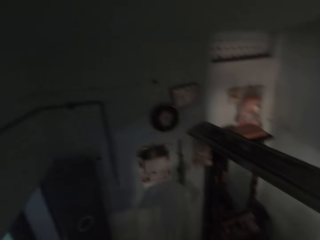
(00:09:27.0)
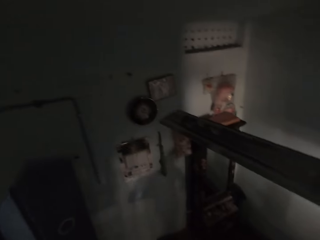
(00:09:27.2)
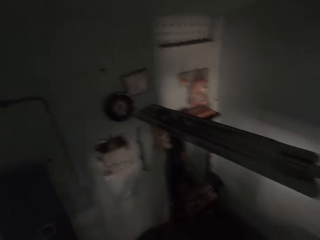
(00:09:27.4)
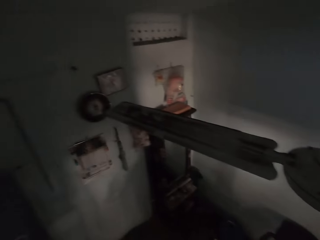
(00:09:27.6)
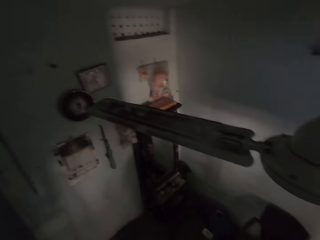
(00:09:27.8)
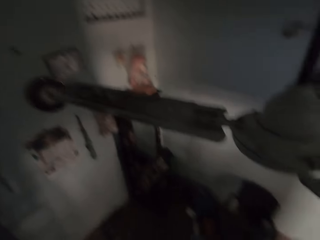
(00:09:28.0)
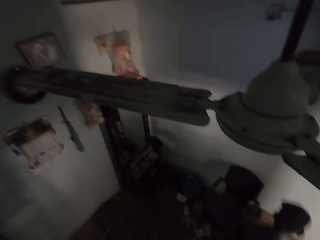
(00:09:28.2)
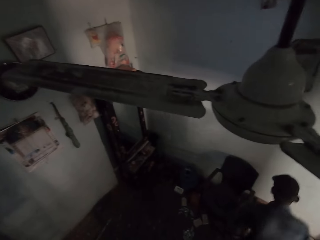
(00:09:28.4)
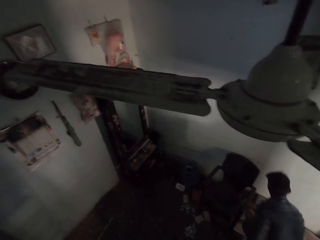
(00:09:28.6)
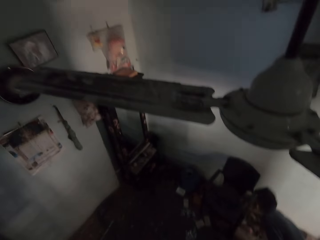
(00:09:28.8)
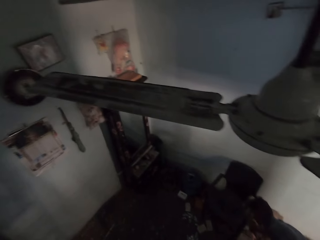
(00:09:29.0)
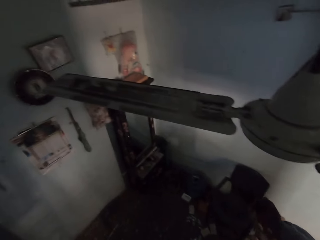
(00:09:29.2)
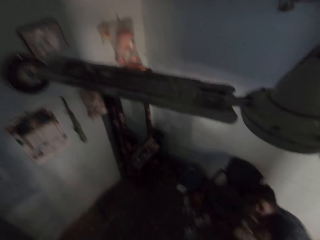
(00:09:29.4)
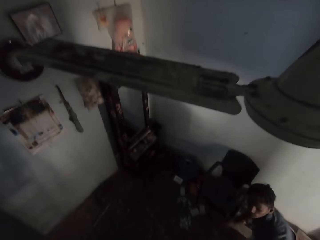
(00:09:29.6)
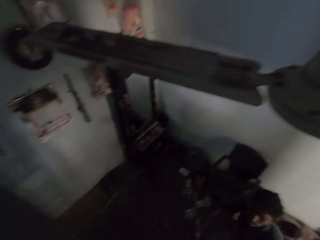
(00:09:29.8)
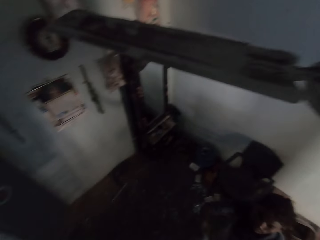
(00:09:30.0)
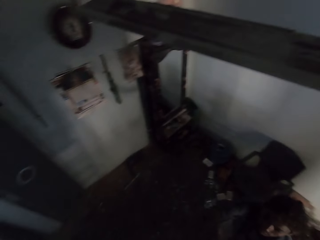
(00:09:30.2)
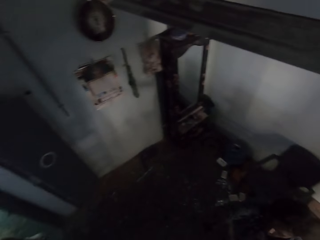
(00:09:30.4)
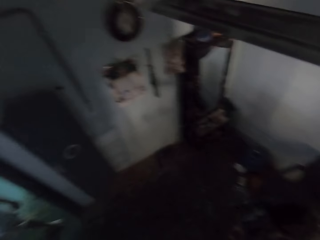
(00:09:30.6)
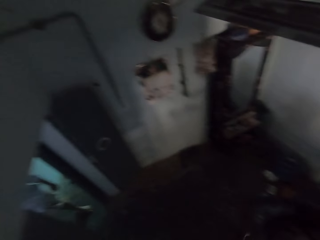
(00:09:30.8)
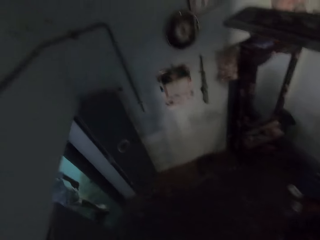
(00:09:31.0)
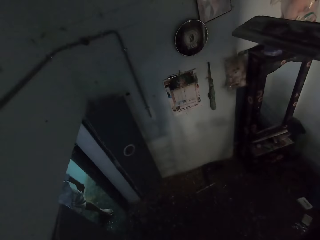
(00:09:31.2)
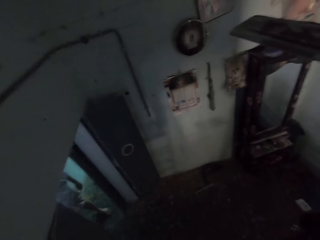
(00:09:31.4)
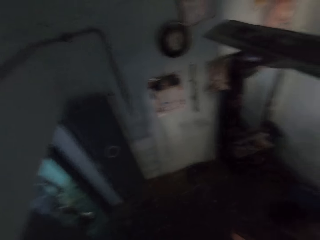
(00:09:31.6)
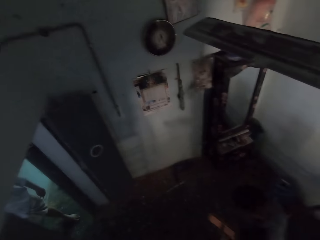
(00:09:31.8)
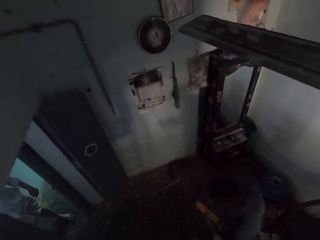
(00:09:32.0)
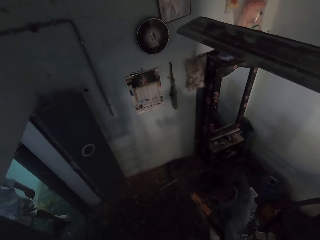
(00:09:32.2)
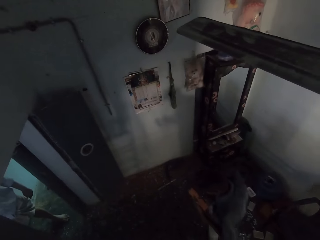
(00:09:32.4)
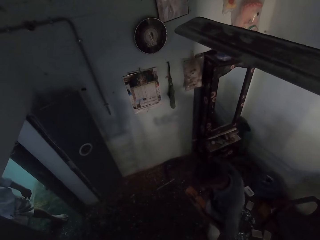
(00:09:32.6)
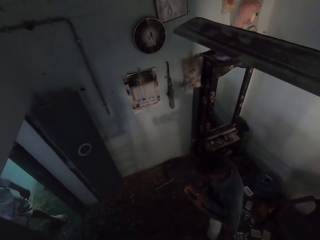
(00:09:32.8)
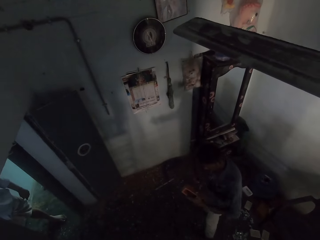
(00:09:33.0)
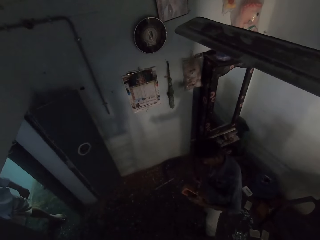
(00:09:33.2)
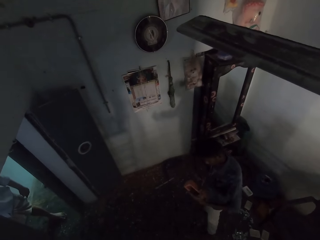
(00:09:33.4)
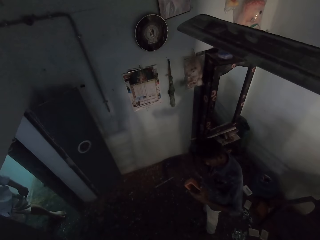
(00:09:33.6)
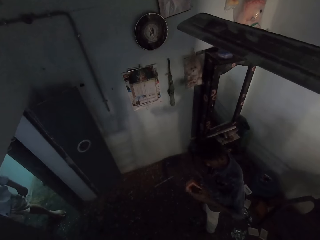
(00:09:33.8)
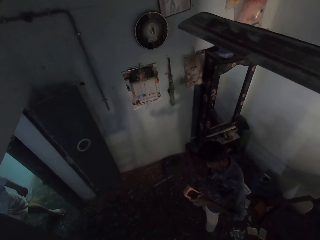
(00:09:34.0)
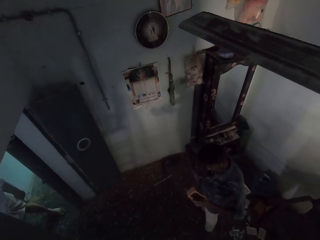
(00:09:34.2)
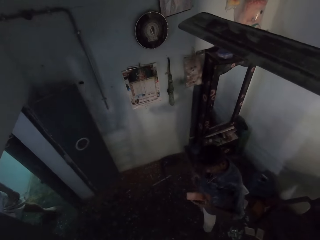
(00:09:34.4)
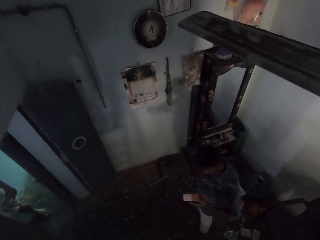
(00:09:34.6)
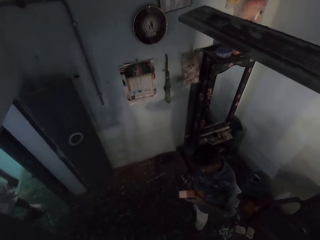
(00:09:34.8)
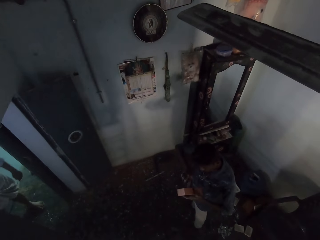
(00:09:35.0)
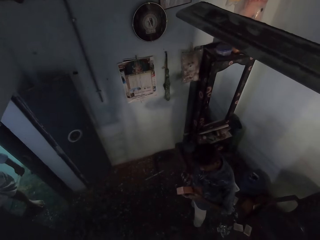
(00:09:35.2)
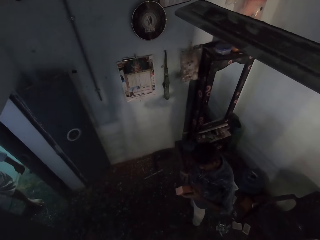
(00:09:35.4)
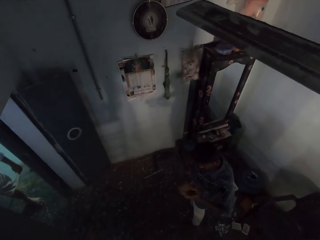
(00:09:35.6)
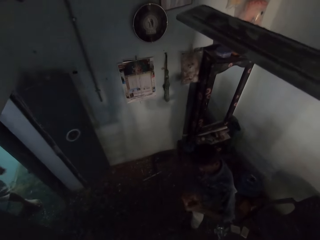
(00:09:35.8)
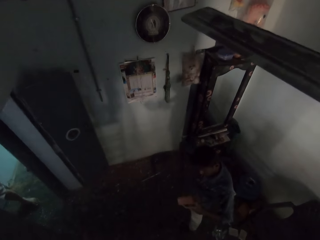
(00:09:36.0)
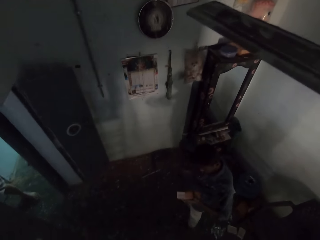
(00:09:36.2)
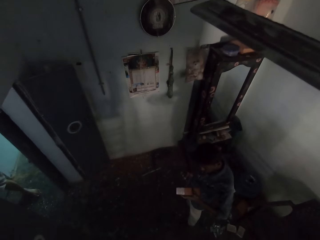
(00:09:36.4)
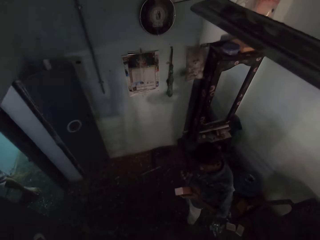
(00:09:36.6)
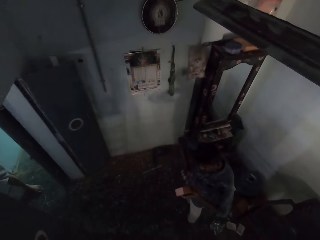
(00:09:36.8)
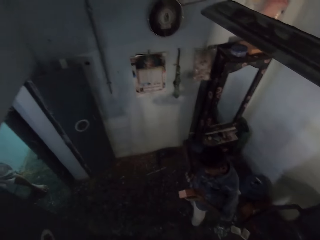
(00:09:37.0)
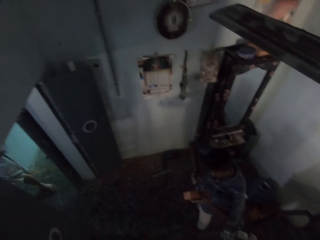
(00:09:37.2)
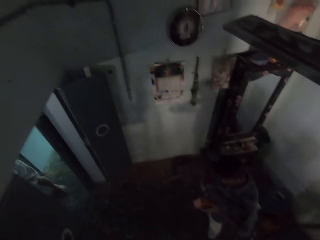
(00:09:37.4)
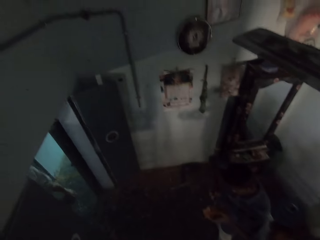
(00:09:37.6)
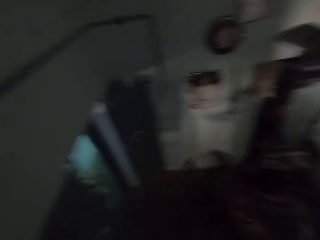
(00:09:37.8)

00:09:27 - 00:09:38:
The camera wearer collects the pair of pliers from a man with his right hand. The man passes the pair of pliers to the camera wearer with his right hand. The man examines the box in his left hand with the pair of pliers in his right.

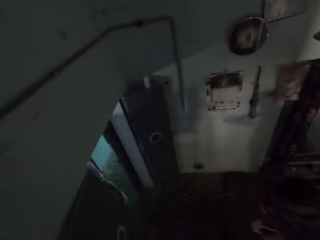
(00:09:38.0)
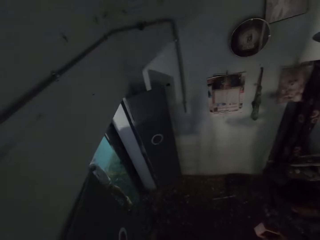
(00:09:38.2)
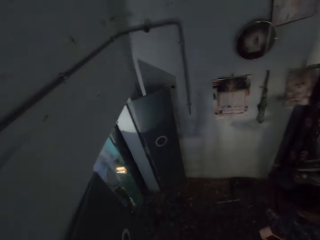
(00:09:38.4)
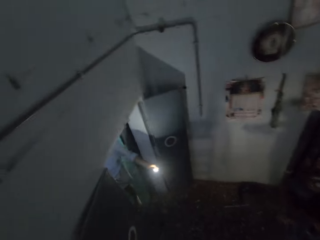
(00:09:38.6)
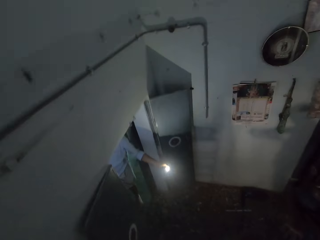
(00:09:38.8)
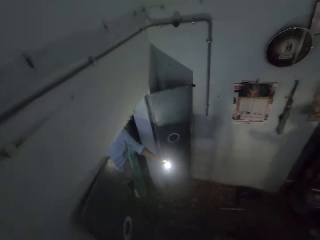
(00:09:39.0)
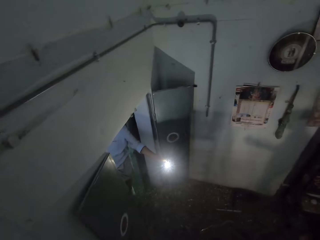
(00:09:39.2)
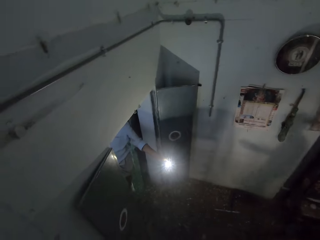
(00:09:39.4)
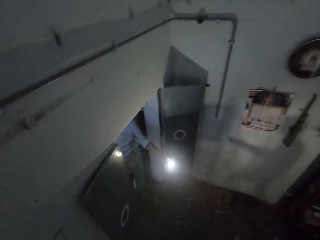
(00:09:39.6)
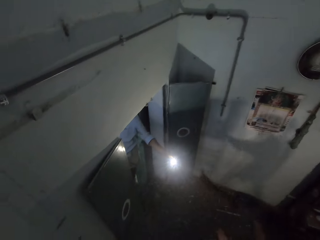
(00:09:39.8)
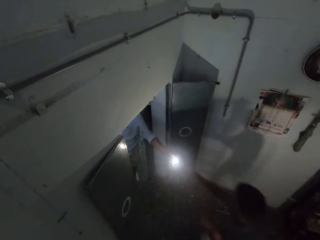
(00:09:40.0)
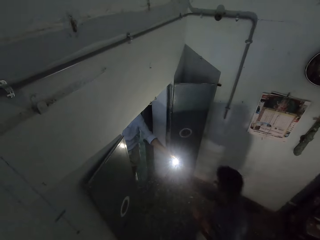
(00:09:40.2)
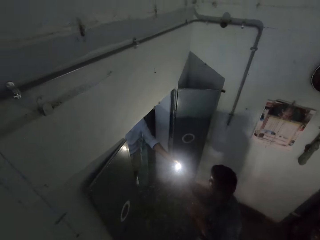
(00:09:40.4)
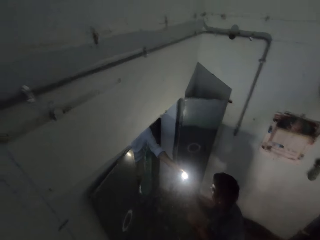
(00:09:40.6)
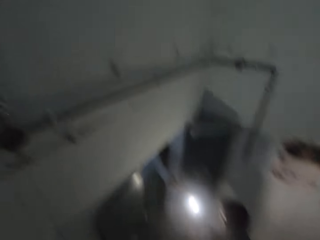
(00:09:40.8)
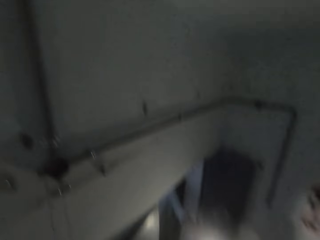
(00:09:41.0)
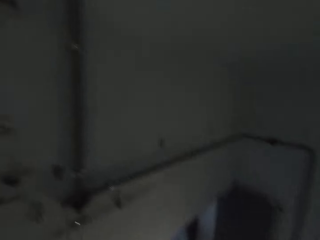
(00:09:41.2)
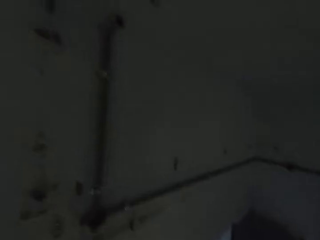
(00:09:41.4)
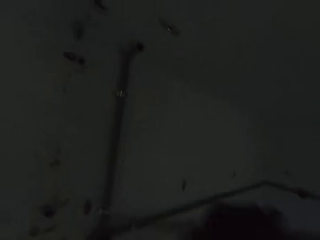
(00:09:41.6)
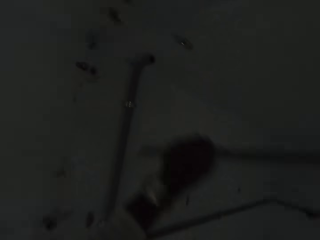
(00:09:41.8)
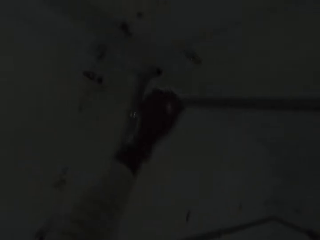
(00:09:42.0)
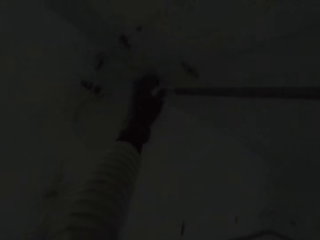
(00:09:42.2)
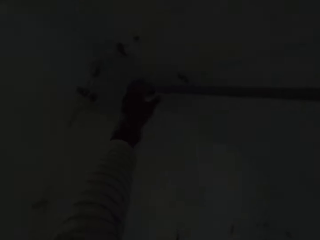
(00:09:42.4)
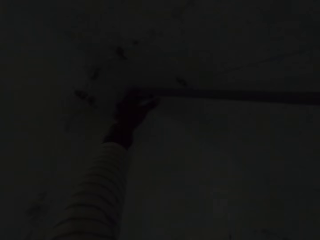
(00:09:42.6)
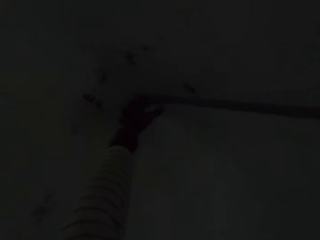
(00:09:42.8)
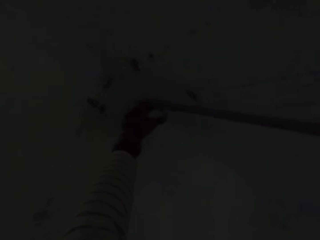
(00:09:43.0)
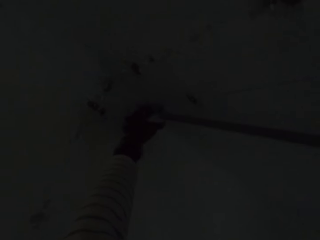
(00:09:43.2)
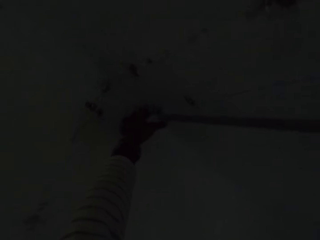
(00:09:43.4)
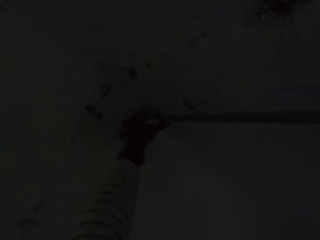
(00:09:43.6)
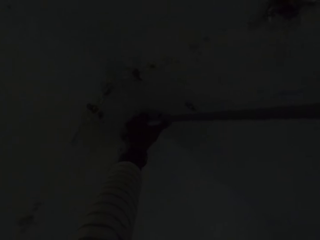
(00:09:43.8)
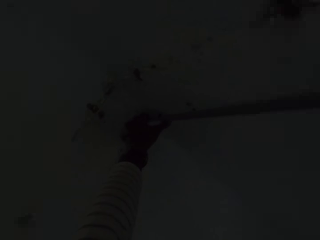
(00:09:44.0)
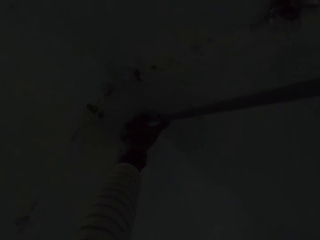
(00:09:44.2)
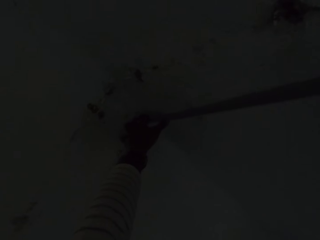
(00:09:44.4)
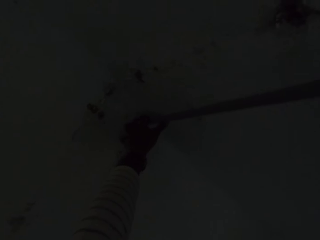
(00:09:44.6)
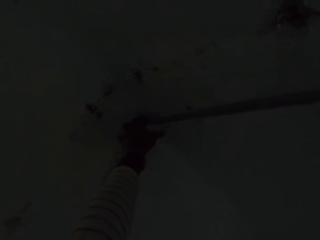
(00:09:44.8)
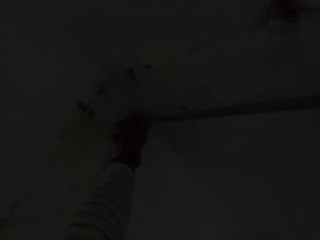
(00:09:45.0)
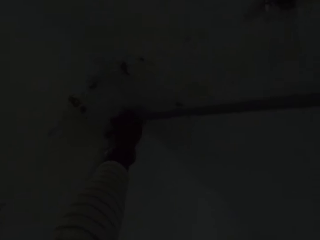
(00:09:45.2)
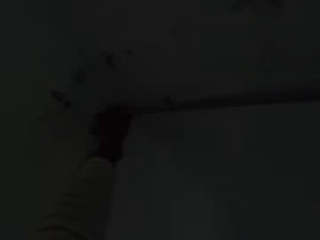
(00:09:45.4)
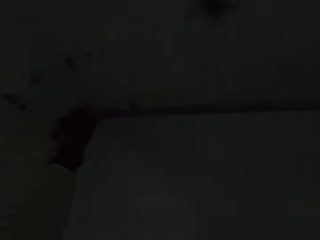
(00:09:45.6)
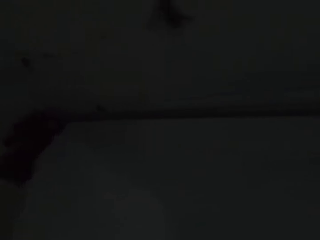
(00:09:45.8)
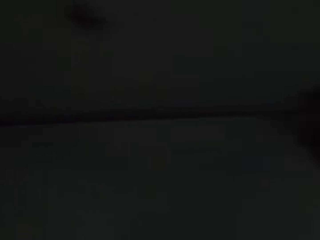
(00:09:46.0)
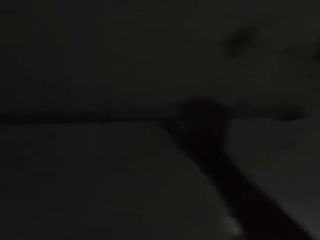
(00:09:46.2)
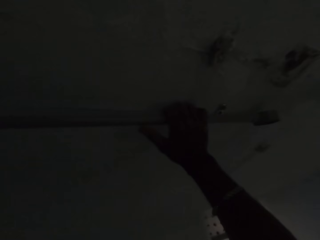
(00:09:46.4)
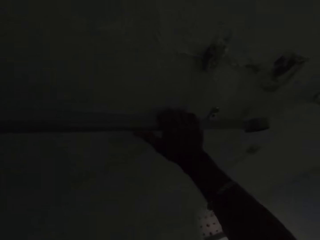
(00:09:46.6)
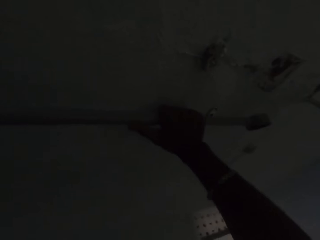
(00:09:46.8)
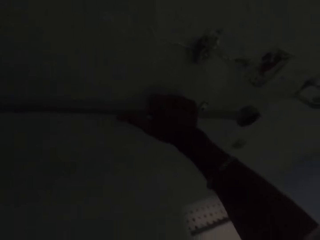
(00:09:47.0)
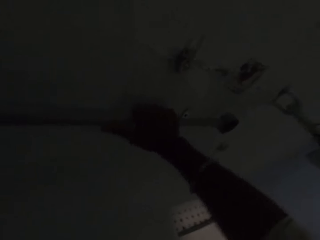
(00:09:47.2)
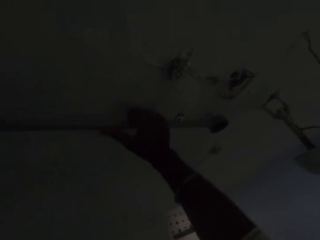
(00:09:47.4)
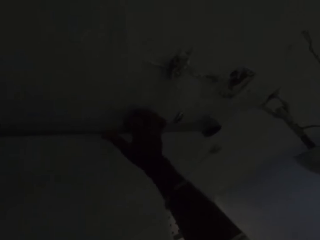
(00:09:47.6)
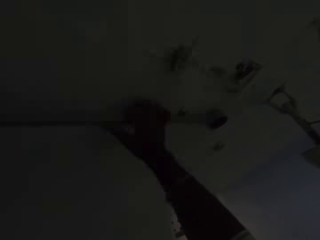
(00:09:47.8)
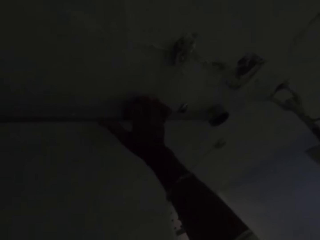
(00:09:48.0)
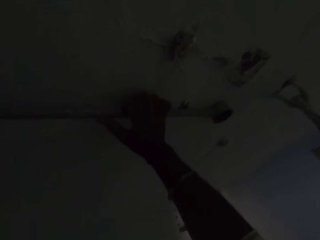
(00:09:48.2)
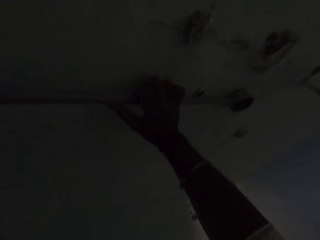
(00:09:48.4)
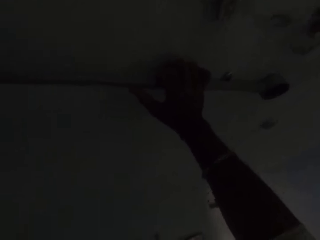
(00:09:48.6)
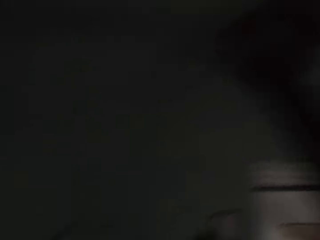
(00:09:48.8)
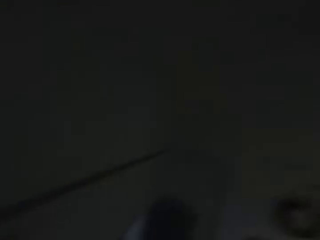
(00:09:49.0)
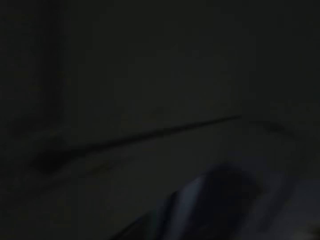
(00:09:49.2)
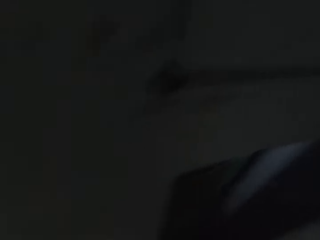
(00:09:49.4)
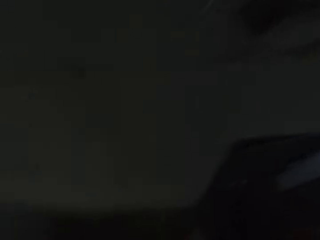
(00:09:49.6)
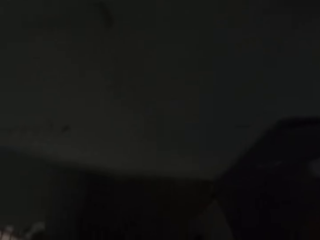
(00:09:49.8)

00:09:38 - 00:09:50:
A man collects a lamp from another man with his right hand. The other man passes the lamp to the first man with his left hand. The camera wearer lifts the plastic conduit with his hands. He holds the plastic conduit on the wall with his left hand. He puts the electric pipe on the wall. He inserts the plastic conduit into the plastic conduit on the wall with his hands.
